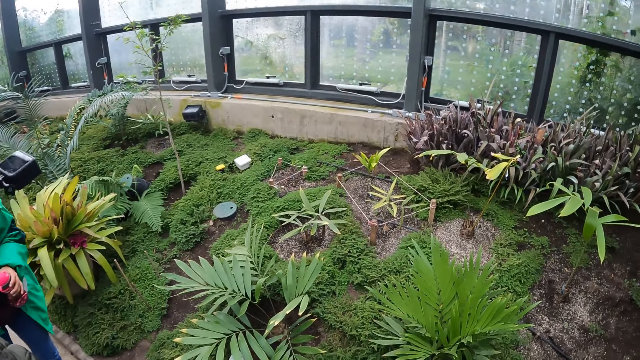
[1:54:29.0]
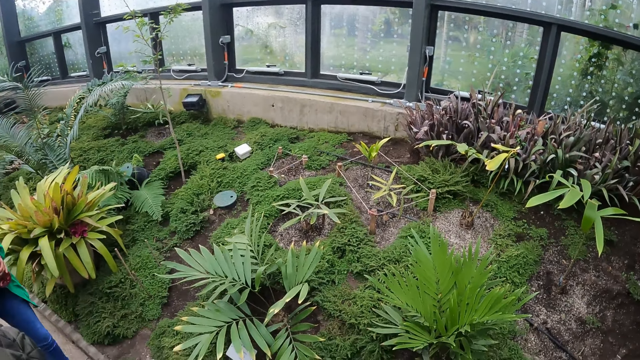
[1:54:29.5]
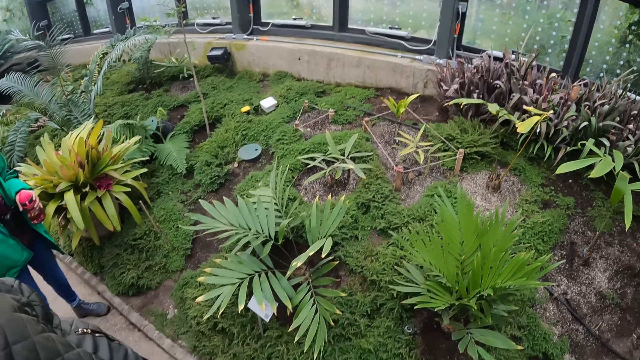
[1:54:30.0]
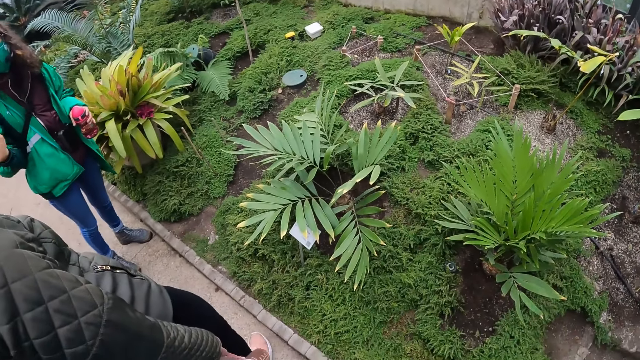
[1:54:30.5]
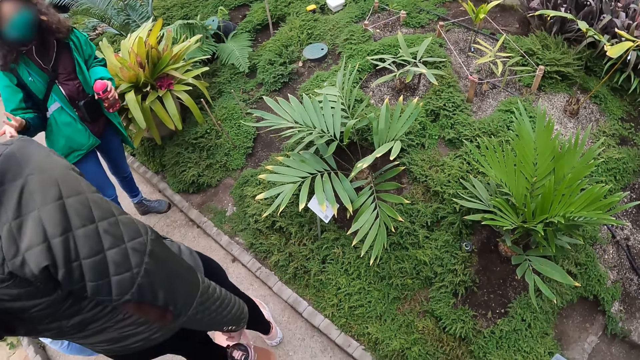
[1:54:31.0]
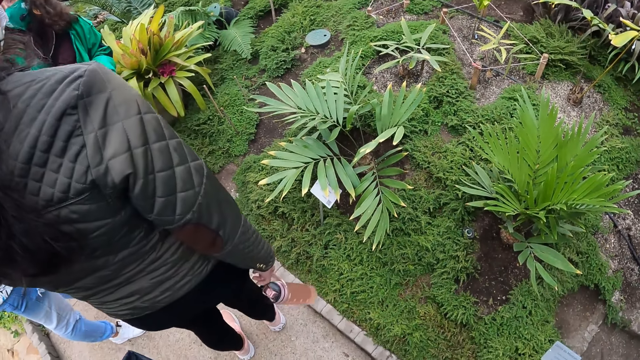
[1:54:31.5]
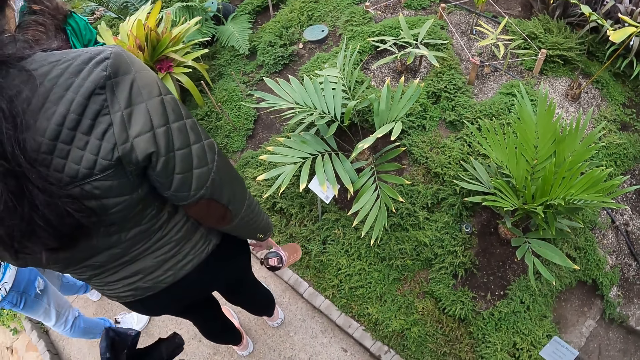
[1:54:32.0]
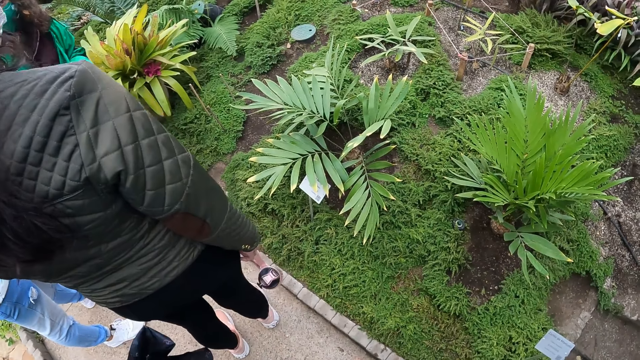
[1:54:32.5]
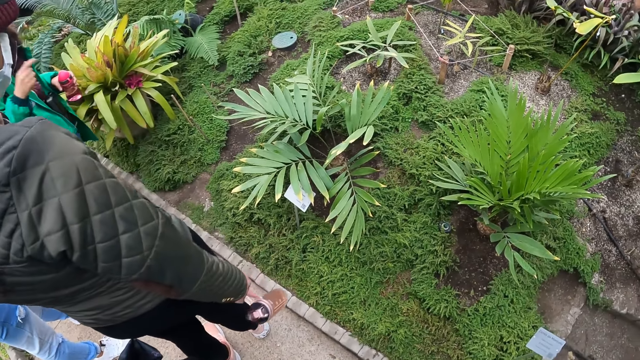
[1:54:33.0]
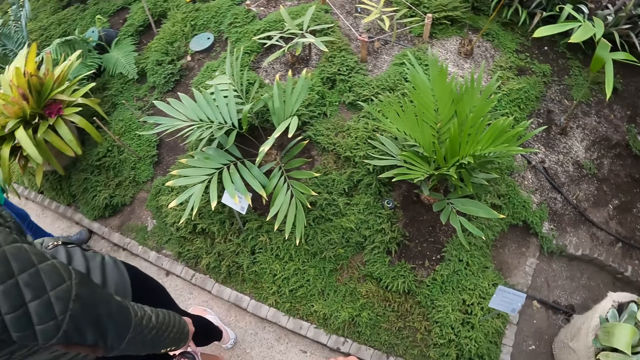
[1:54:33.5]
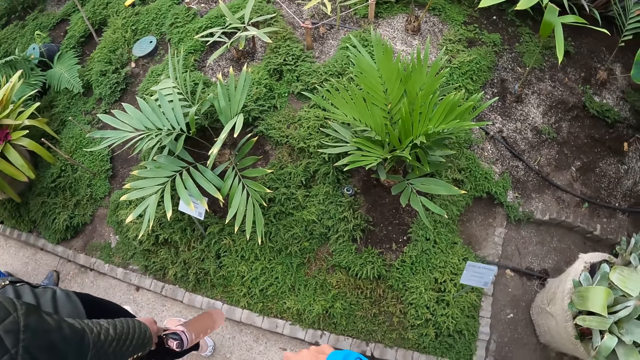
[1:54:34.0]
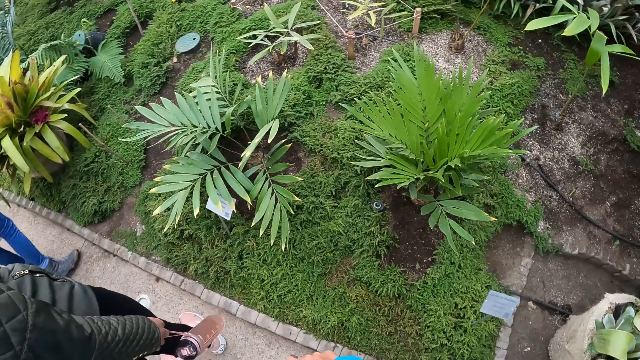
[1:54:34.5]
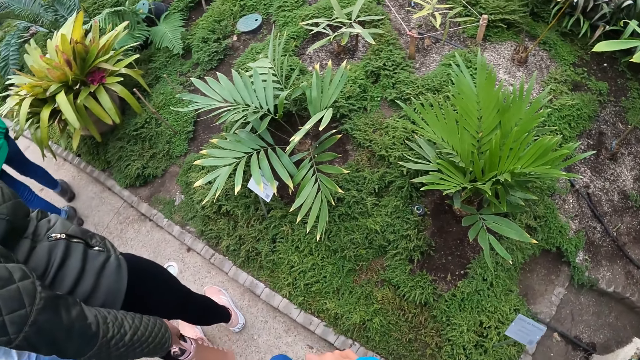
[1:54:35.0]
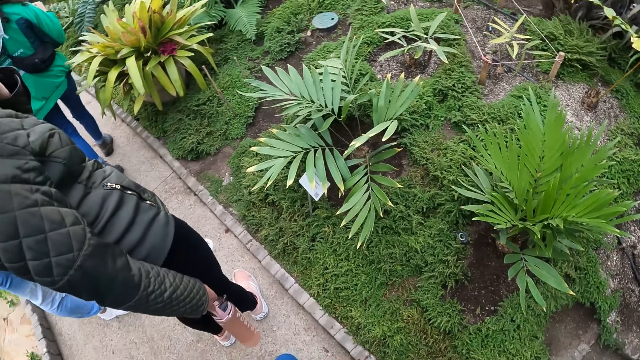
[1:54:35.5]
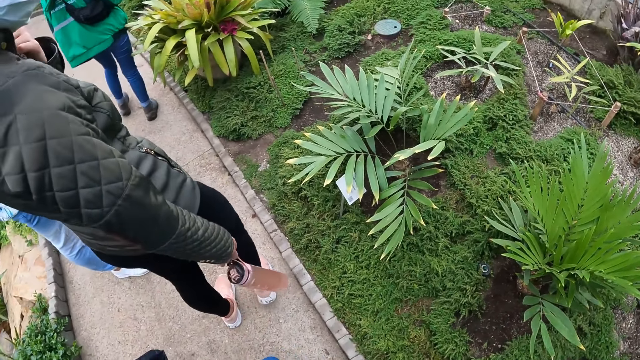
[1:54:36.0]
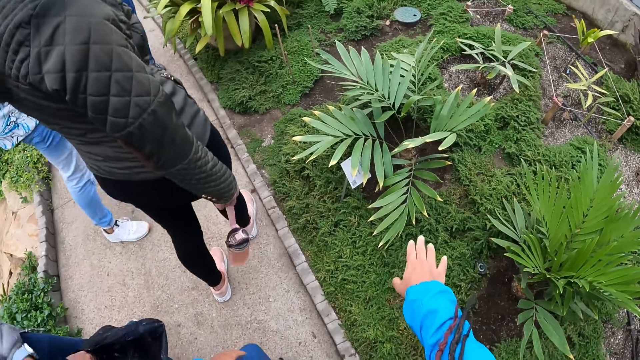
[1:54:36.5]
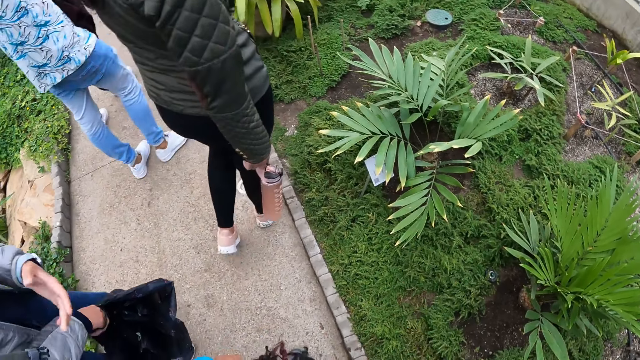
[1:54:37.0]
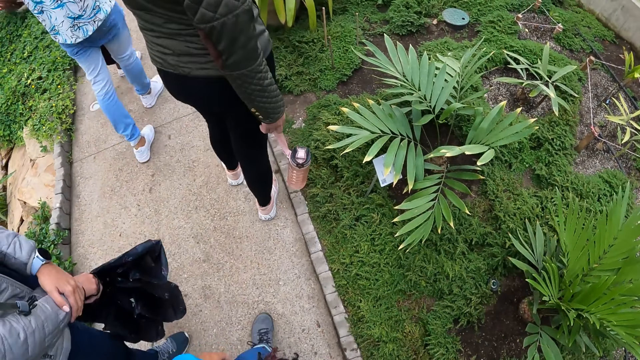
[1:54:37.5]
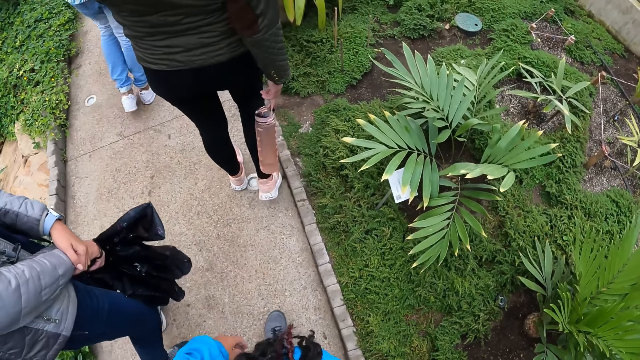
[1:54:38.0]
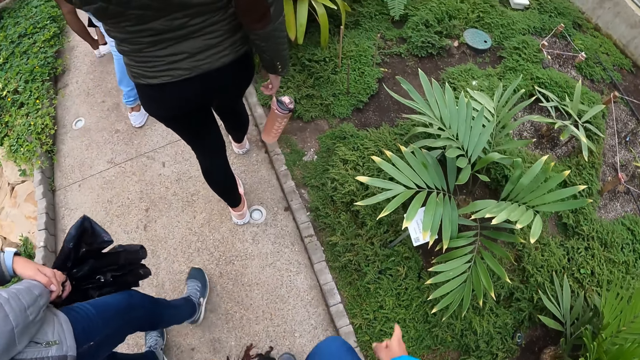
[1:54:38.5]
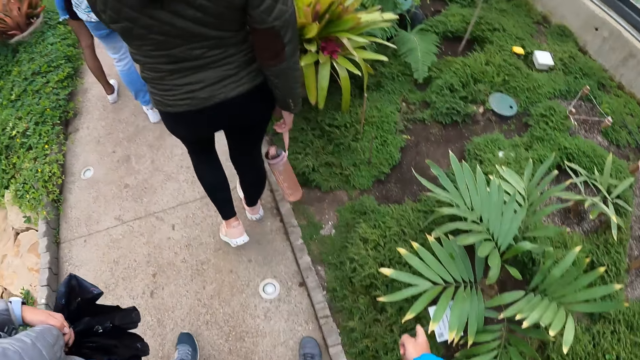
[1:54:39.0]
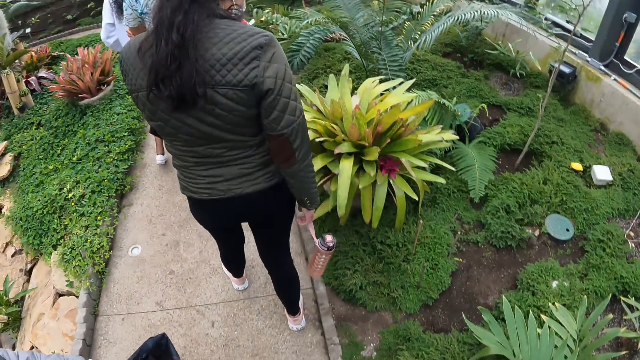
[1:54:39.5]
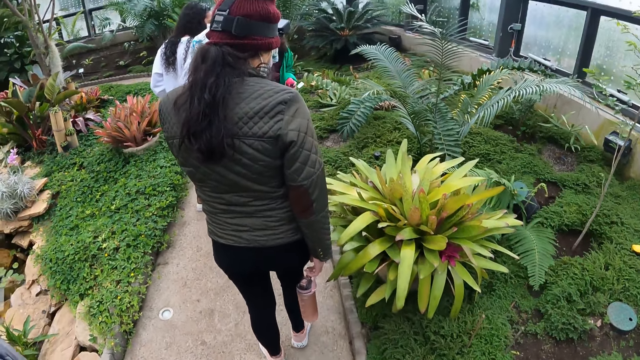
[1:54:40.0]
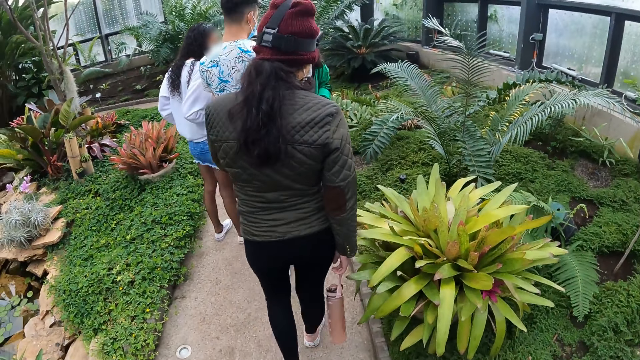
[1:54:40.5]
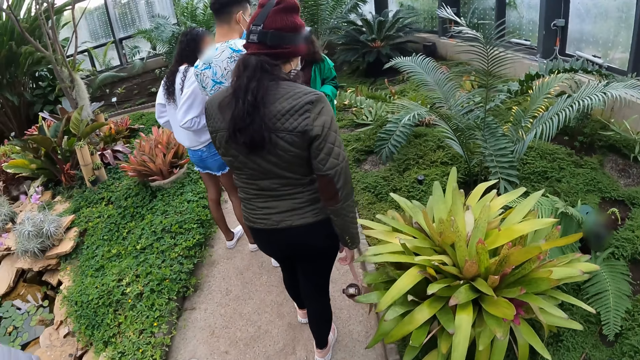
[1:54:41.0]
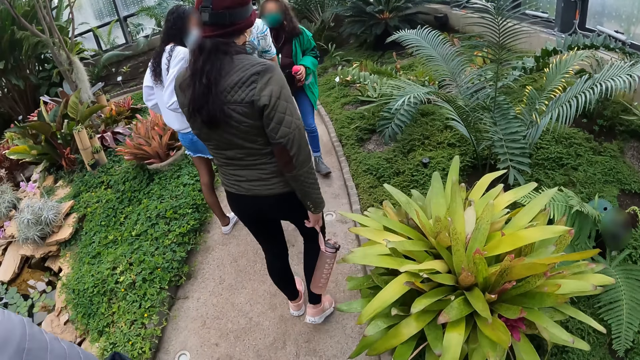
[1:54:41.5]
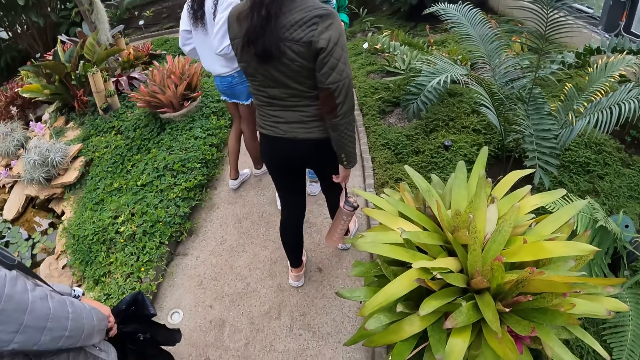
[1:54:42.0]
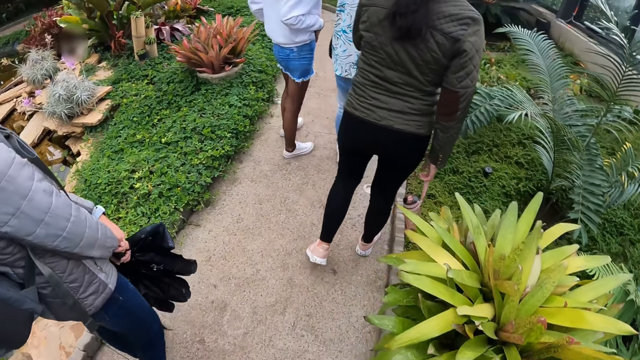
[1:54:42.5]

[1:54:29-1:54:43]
The camera wearer moves the right hand. They start walking, point at the plants and walk on the path.

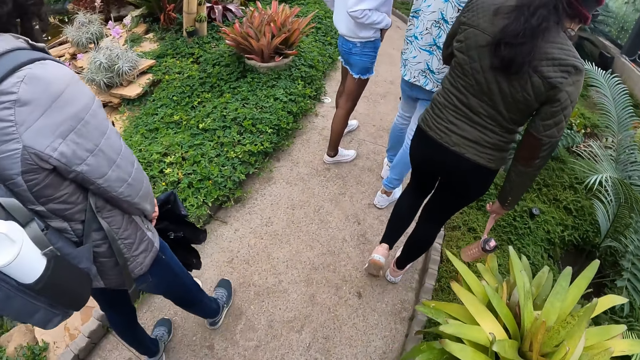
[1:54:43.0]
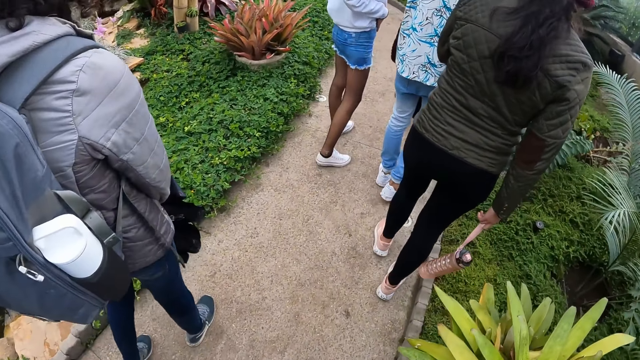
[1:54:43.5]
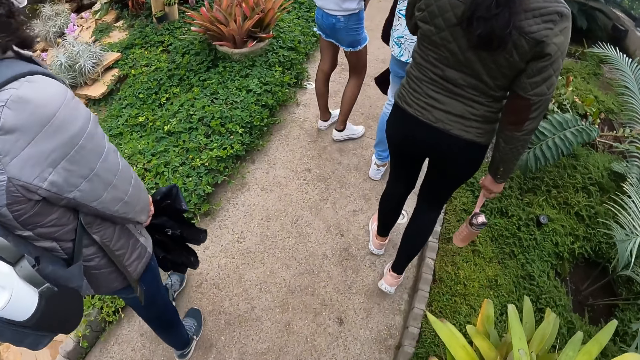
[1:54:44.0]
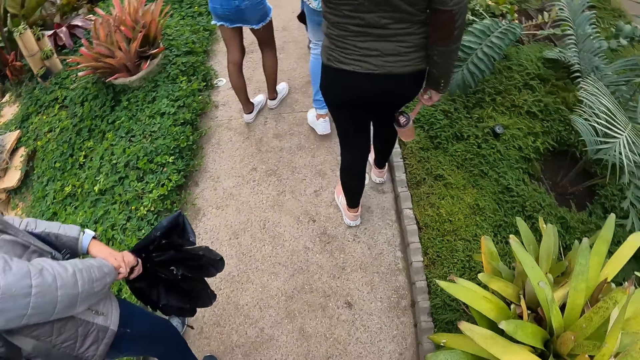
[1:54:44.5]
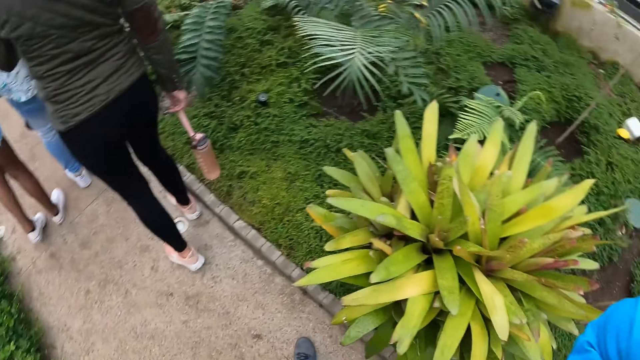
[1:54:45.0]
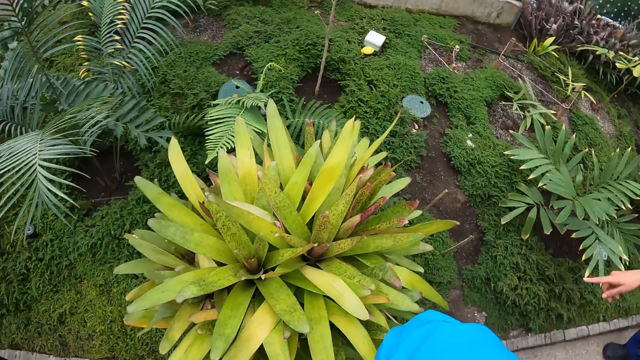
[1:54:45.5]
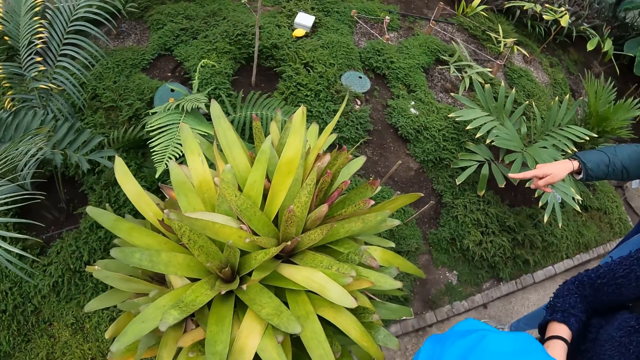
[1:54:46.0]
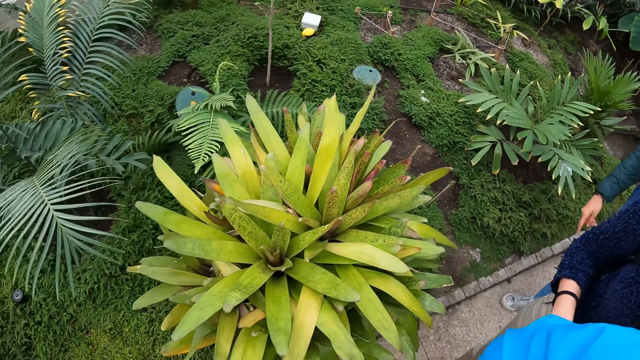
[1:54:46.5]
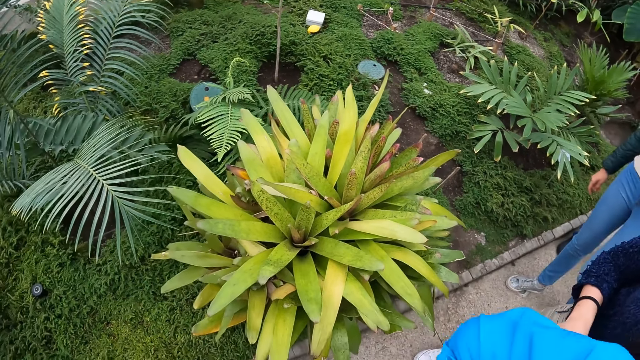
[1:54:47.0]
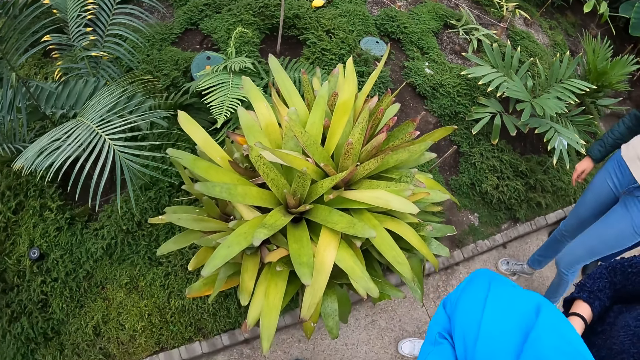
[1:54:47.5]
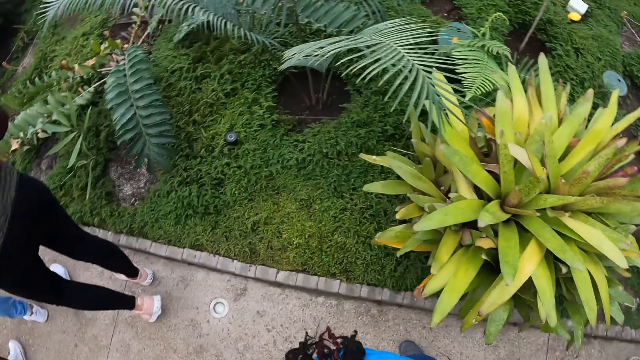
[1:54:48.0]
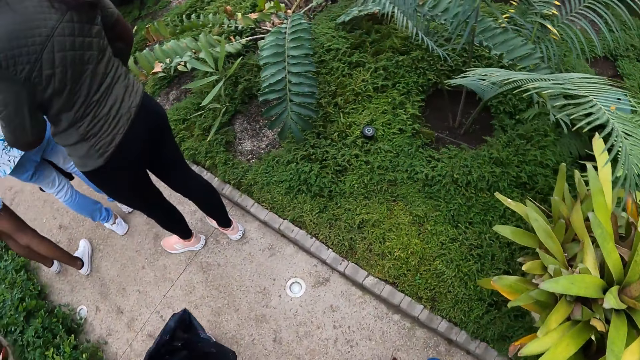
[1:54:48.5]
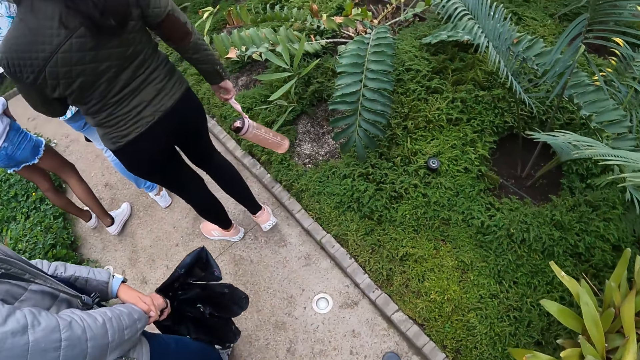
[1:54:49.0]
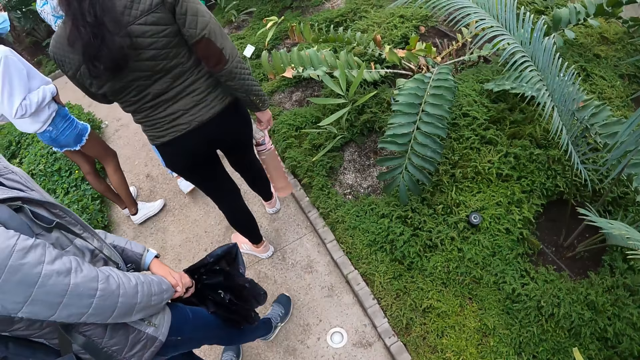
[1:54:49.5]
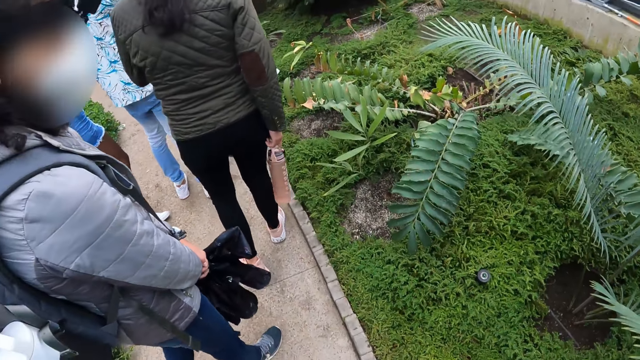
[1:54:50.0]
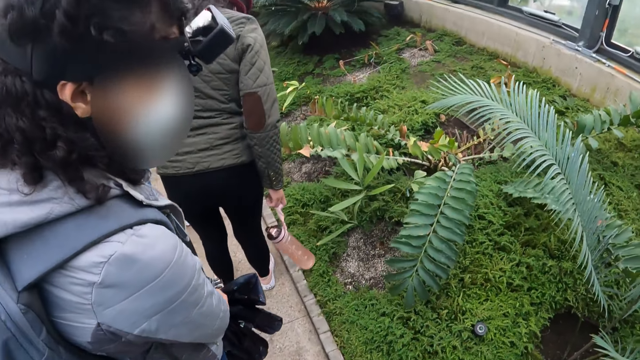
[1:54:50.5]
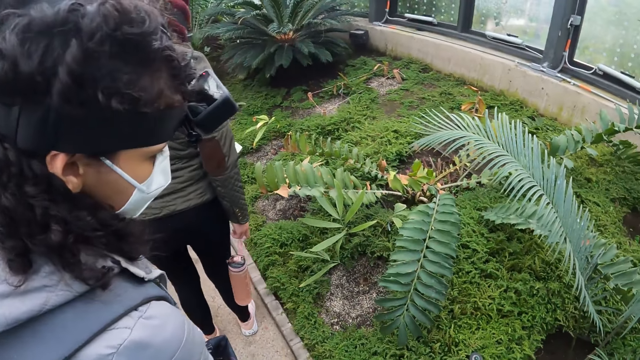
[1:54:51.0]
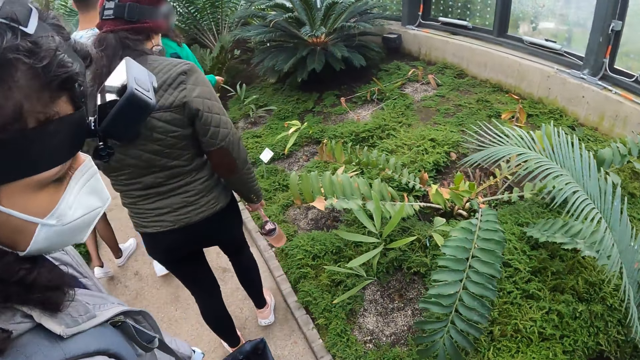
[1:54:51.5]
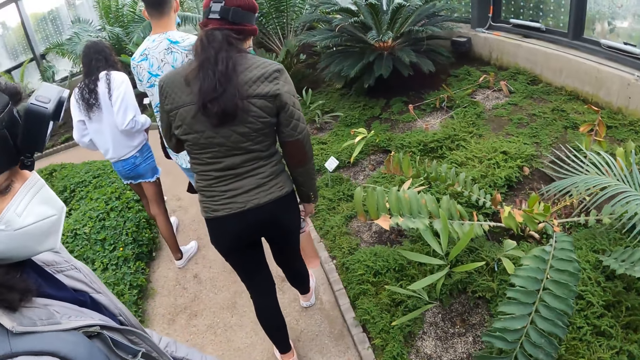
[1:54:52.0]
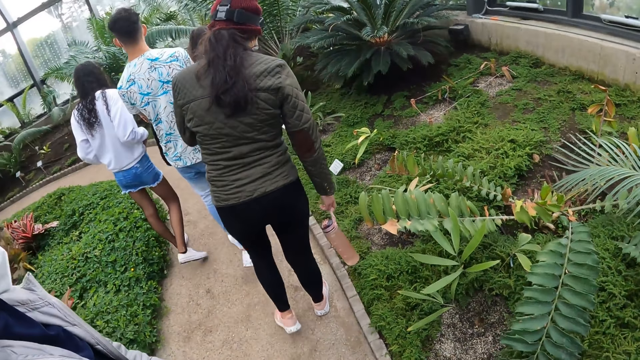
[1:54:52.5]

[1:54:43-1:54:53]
The camera wearer looks at the plants.
